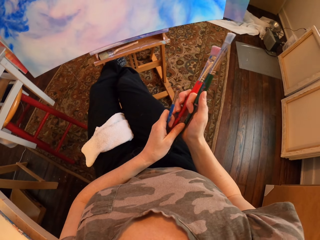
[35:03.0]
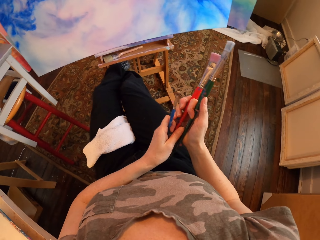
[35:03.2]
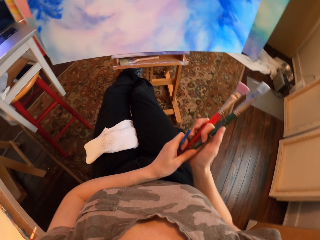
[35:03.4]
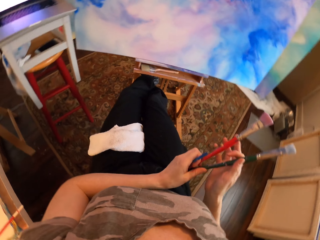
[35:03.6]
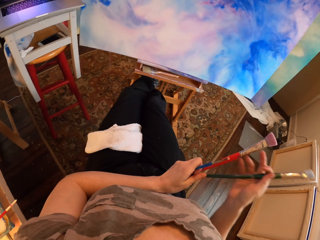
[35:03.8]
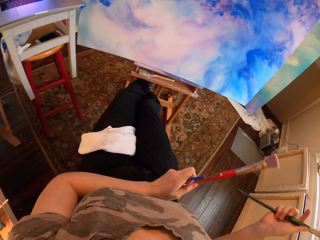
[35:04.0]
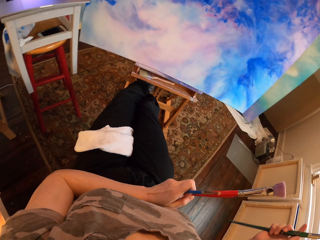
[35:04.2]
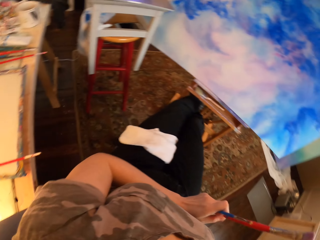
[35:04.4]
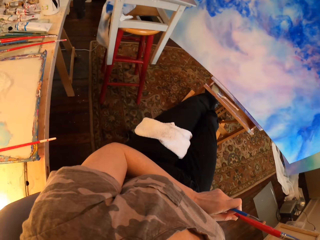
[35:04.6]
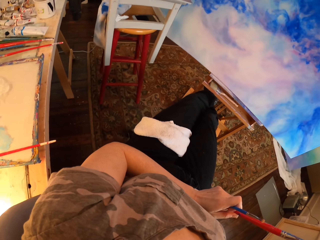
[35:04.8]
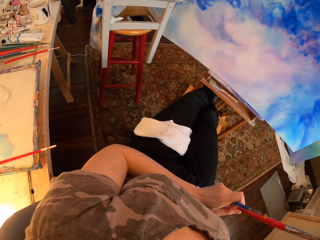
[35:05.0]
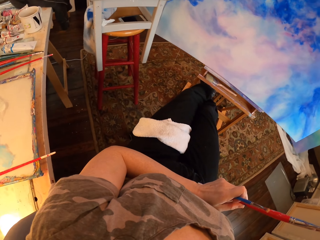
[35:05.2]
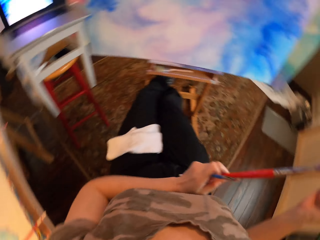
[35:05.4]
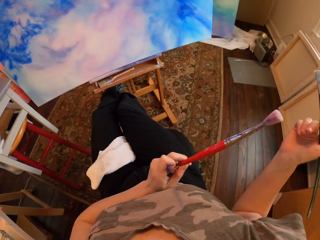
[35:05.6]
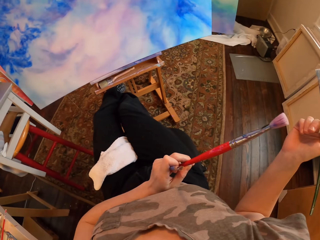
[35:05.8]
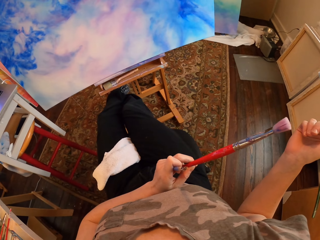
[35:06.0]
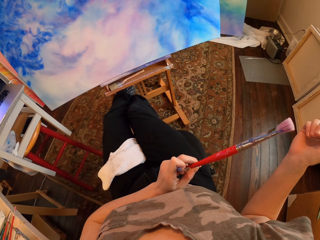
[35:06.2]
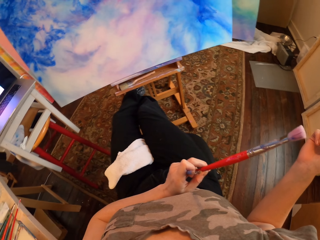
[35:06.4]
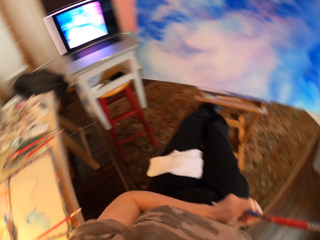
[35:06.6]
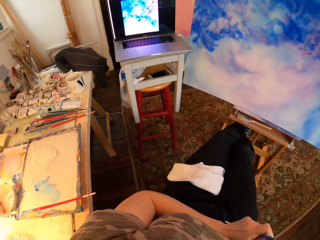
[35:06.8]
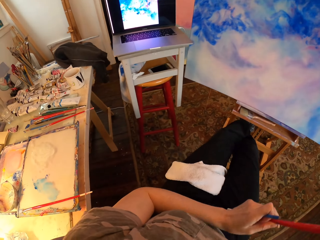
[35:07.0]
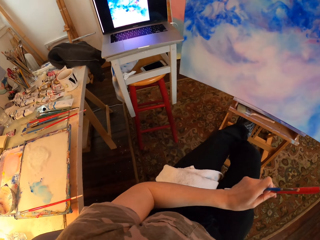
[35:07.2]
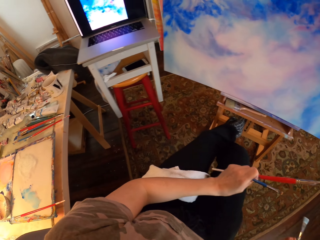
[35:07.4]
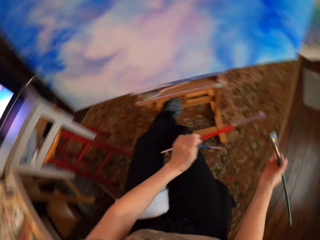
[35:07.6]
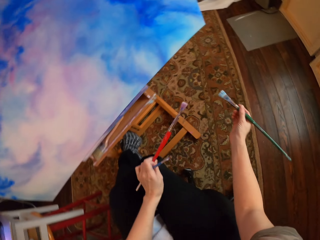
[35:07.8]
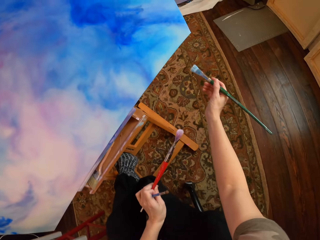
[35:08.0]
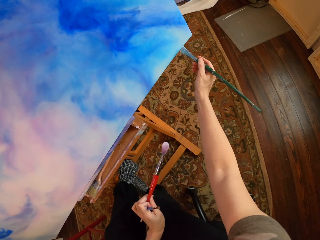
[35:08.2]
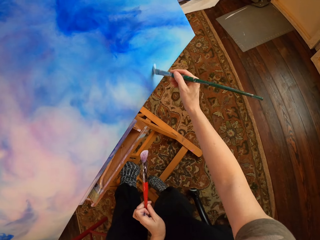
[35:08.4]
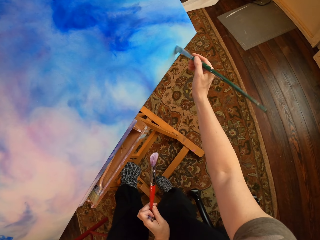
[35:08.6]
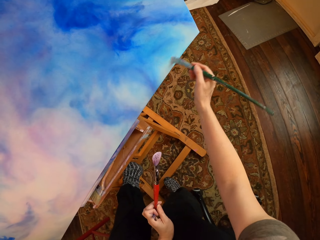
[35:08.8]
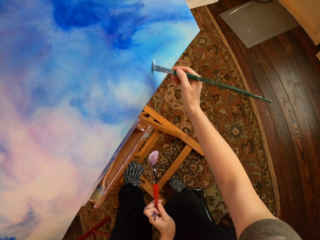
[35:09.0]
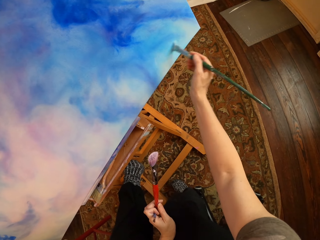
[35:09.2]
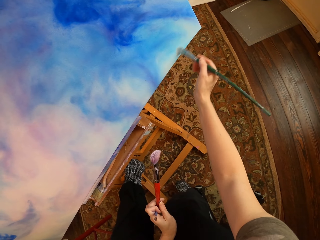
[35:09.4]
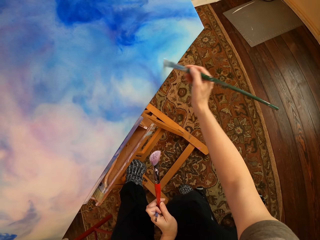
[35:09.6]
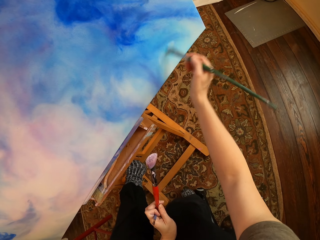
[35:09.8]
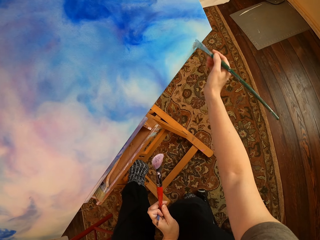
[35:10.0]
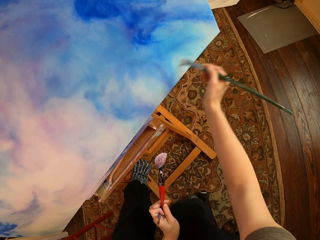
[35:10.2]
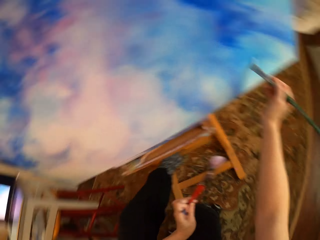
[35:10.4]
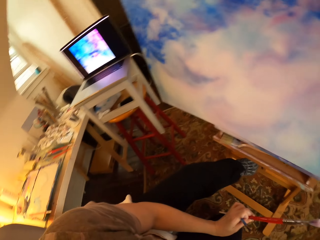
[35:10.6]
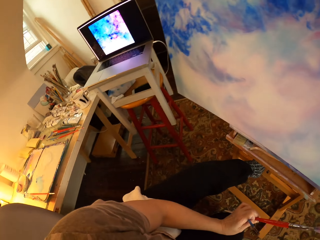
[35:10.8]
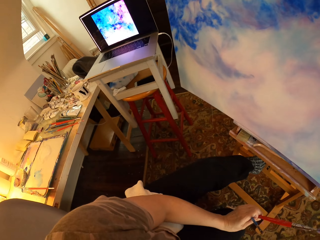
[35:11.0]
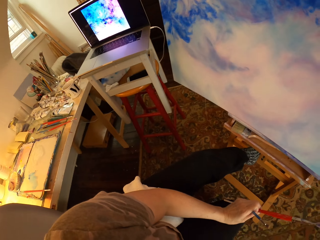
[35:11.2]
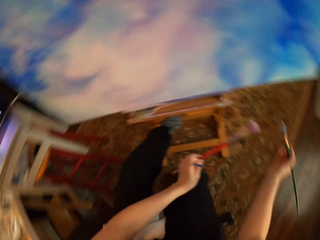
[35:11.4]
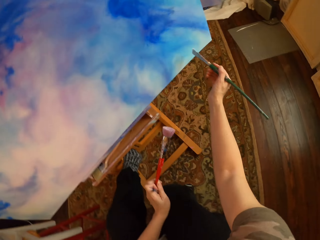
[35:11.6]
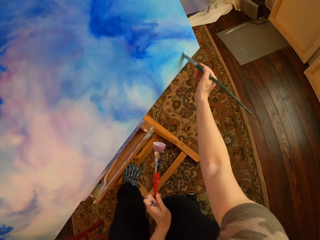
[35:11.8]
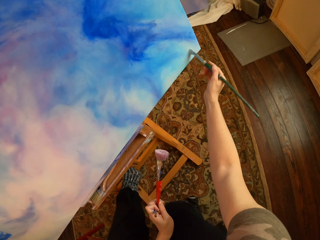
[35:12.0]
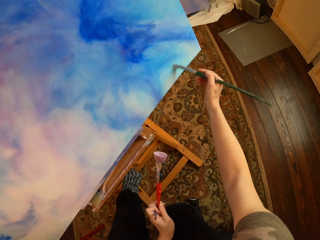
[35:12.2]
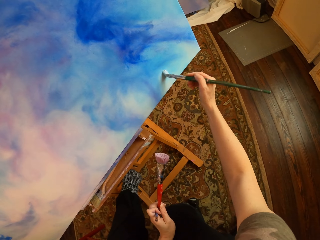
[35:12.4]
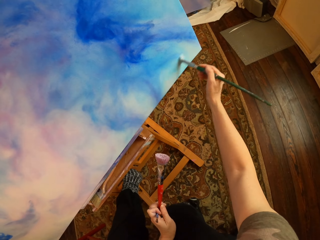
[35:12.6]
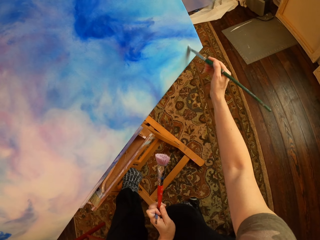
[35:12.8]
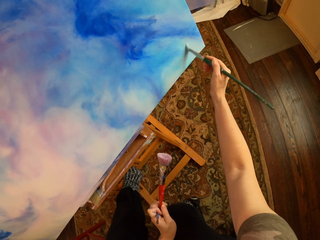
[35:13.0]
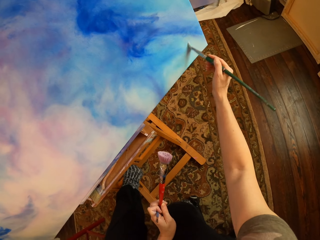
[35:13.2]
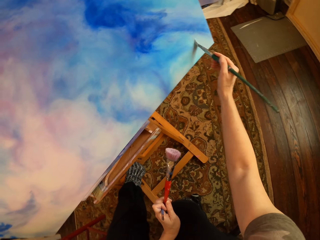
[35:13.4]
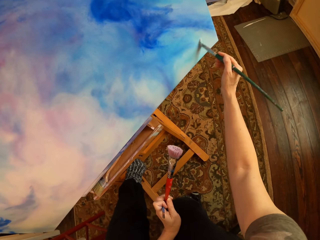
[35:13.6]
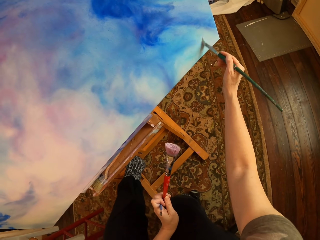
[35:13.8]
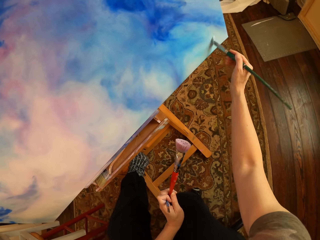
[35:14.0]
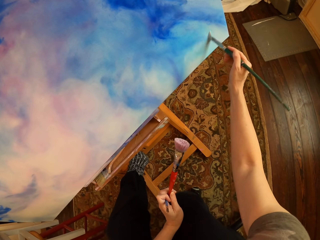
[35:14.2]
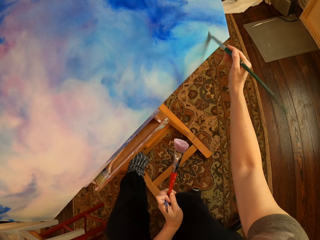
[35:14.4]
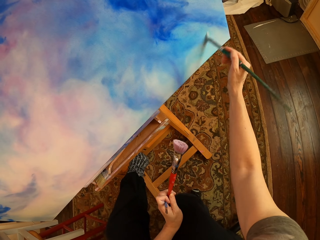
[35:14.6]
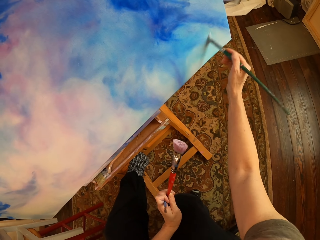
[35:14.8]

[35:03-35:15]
The camera wearer picks a red brush from the right hand. They paint on a canvas with an art brush and hold art brushes. They paint on the palette. They stare at the laptop and hold the art brushes. They hold the art brushes again and paint on the canvas with the art brush. They paint on the palette.

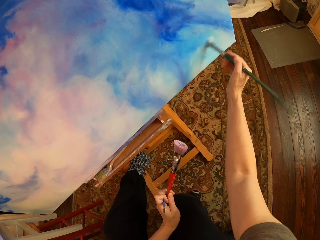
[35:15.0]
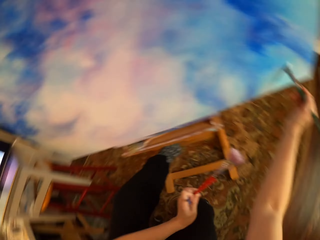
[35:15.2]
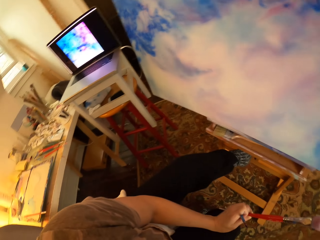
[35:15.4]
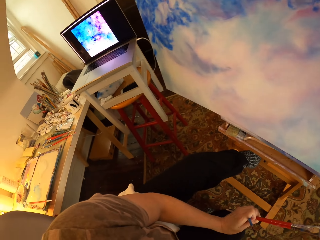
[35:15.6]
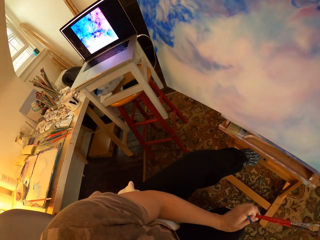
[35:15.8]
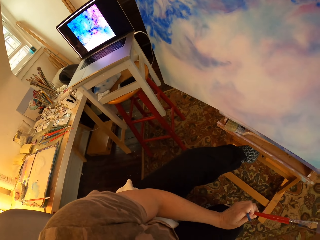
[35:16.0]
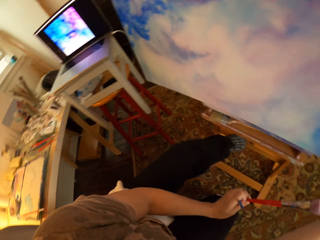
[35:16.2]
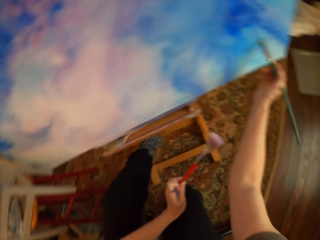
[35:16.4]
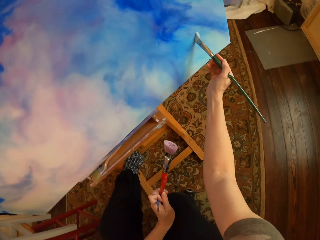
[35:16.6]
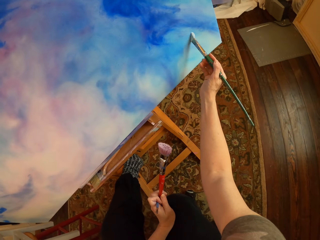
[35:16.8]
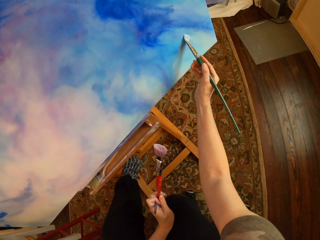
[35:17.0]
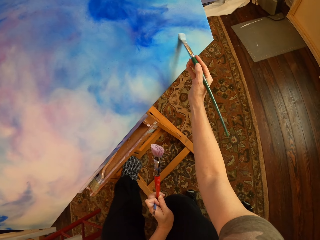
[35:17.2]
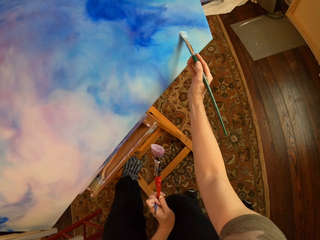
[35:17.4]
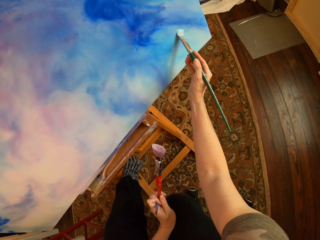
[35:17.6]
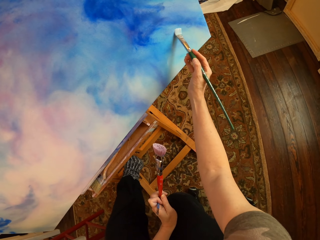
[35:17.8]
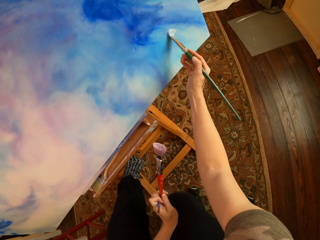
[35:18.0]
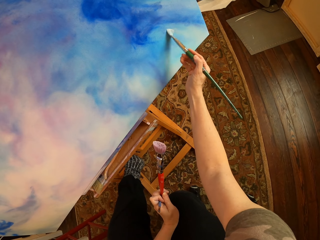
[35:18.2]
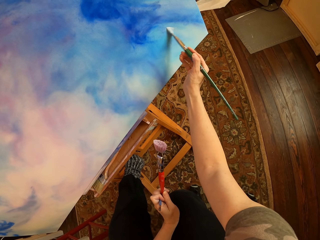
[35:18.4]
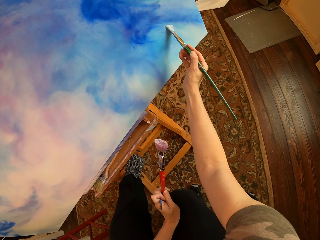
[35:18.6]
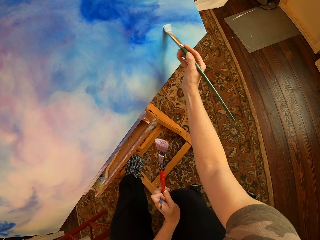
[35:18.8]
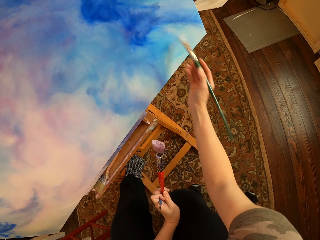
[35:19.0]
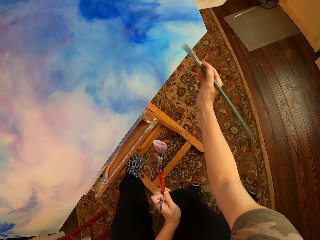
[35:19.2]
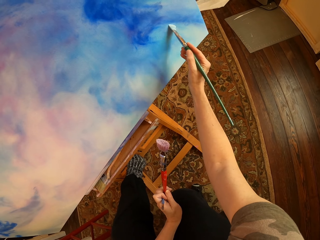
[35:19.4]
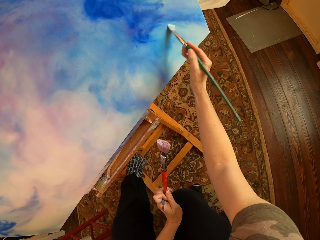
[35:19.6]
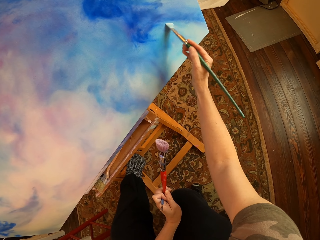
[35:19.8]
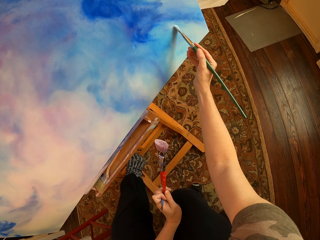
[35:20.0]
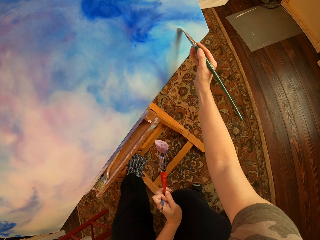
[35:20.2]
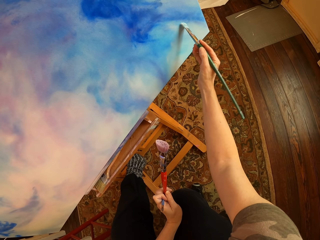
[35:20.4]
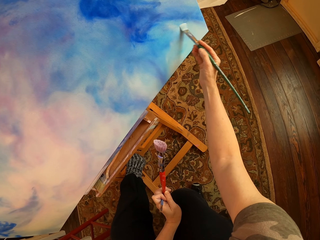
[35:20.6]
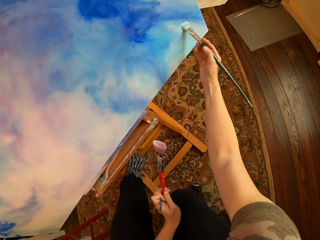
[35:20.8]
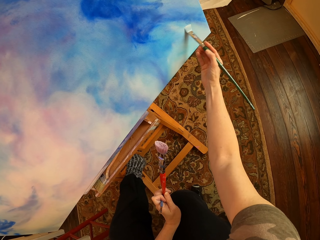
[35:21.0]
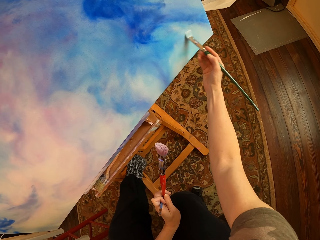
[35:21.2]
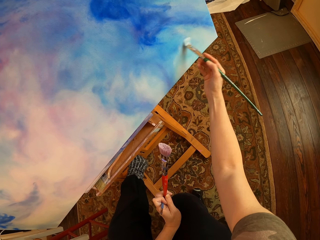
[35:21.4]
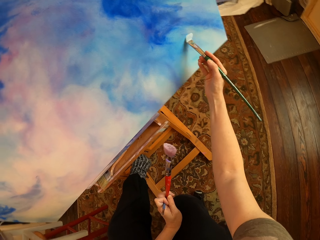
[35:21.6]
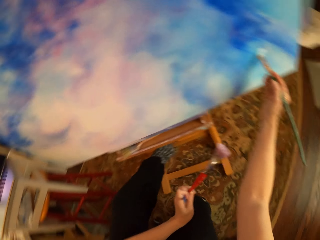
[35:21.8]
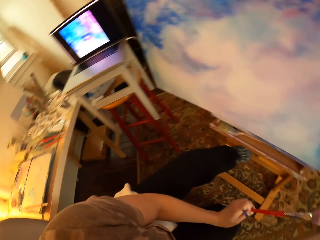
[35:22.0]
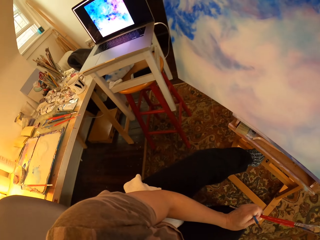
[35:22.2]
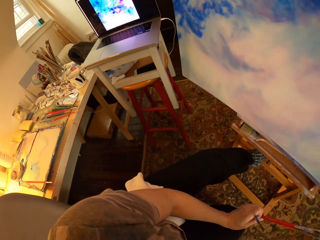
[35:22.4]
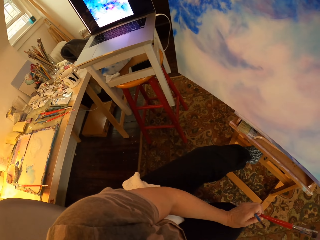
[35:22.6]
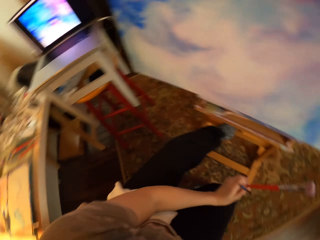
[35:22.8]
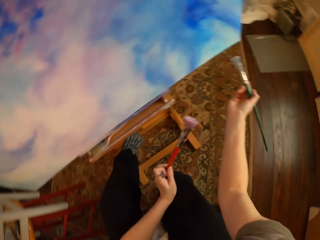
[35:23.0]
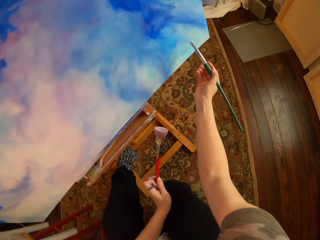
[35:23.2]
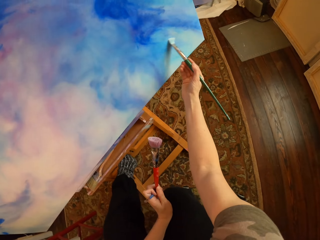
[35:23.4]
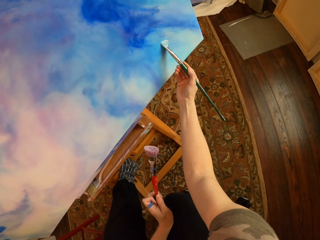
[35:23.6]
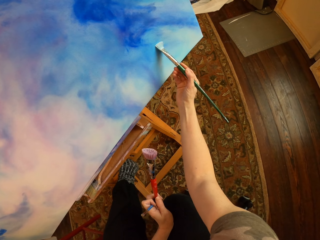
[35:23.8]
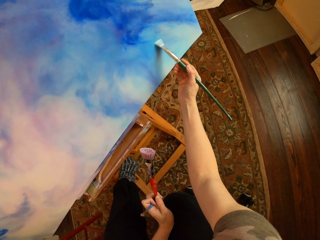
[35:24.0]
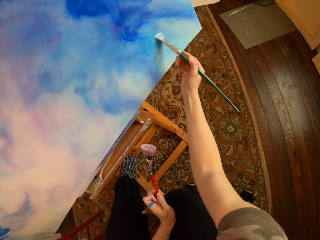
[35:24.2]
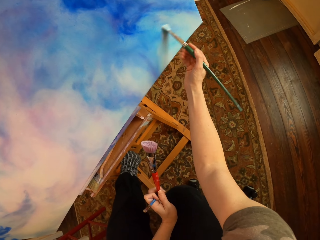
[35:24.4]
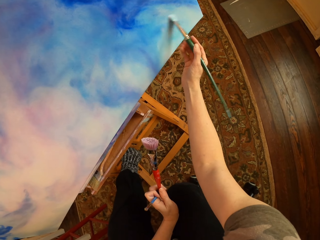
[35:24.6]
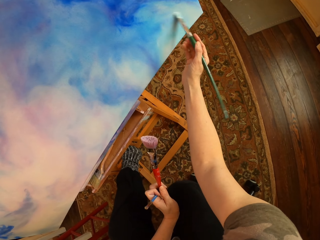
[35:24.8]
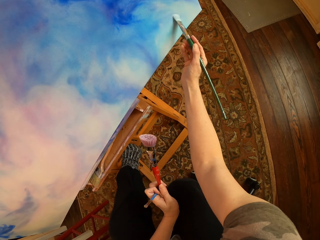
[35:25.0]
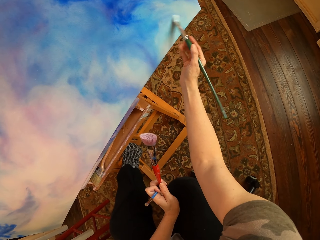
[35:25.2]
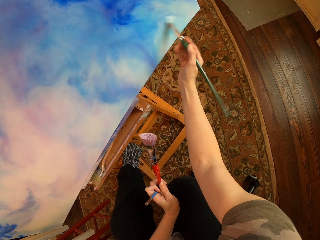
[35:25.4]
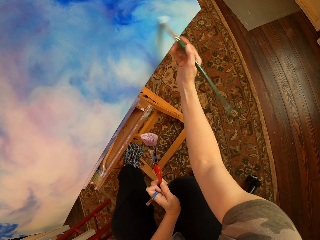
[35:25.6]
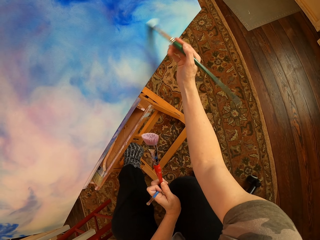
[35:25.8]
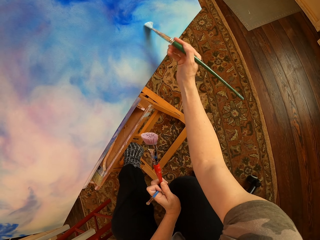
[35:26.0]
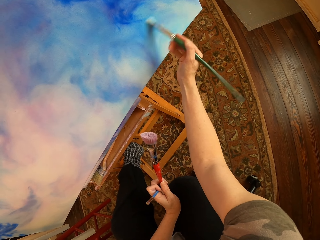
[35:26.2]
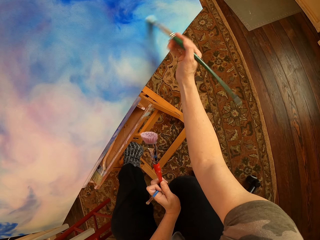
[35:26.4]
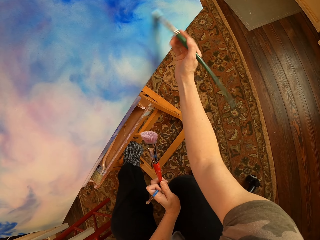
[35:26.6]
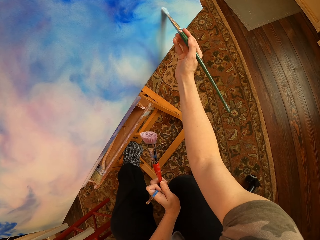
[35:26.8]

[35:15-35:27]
The camera wearer holds art brushes and stares at the laptop. They paint on a canvas with an art brush and hold the art brushes. They paint on the palette. They hold the art brushes again and stare at the laptop. They paint on the canvas with the art brush and hold the art brushes. They paint on the palette.
